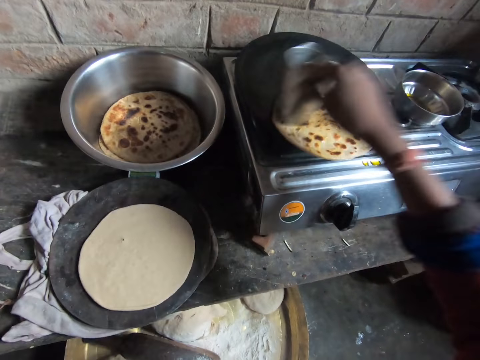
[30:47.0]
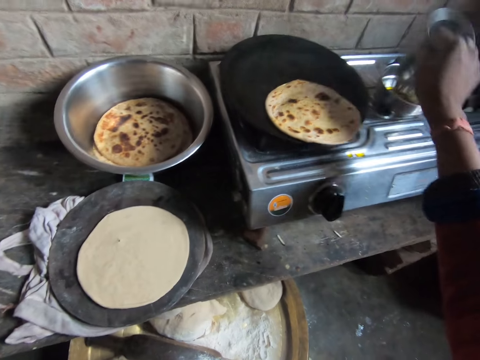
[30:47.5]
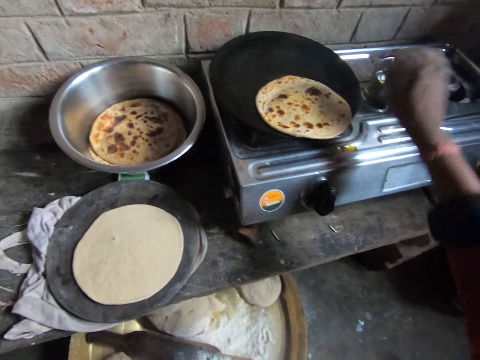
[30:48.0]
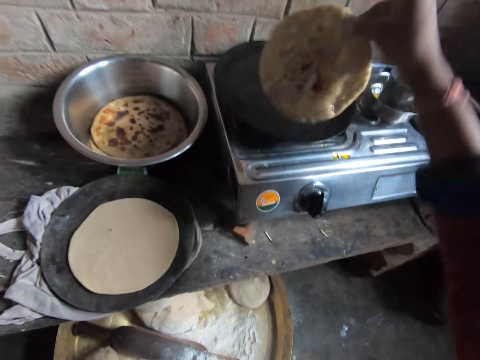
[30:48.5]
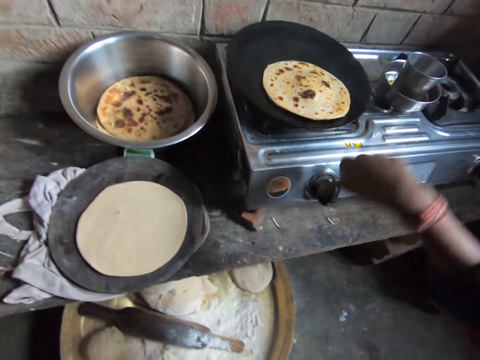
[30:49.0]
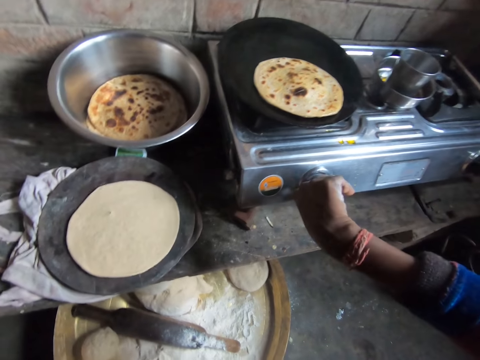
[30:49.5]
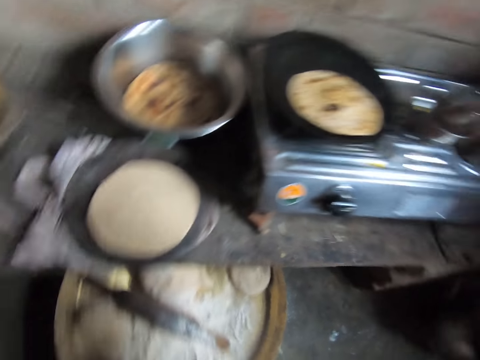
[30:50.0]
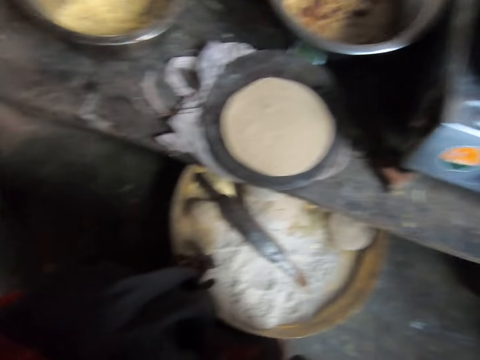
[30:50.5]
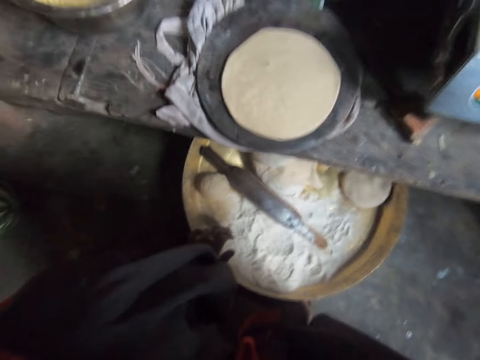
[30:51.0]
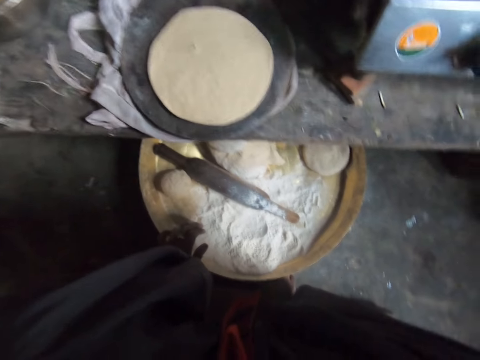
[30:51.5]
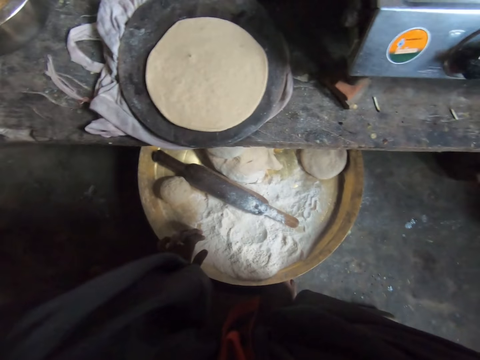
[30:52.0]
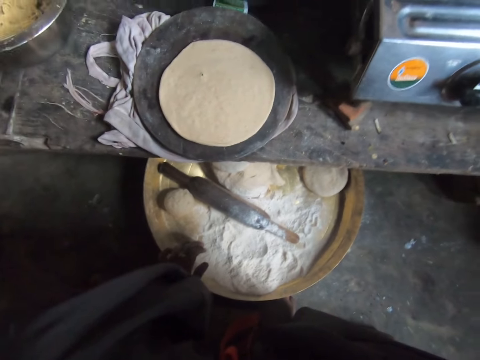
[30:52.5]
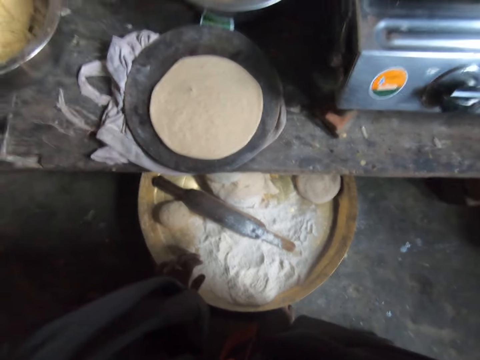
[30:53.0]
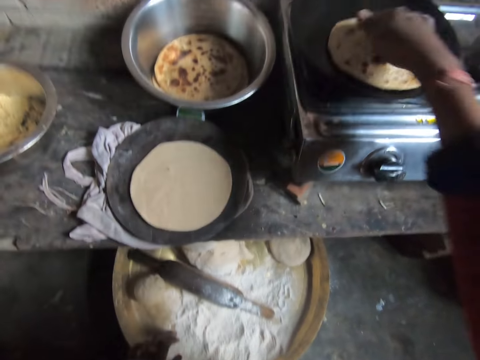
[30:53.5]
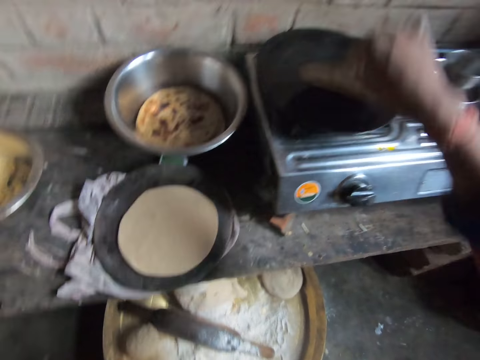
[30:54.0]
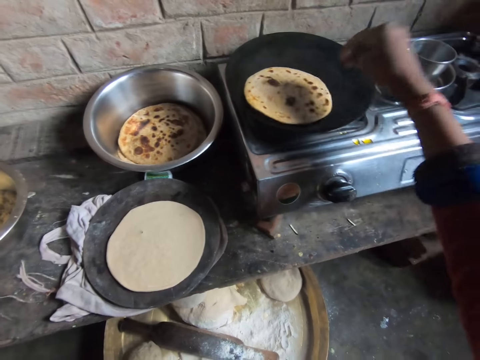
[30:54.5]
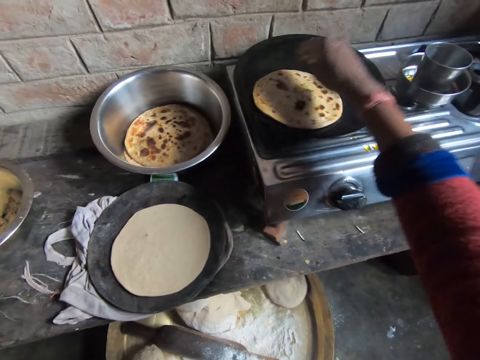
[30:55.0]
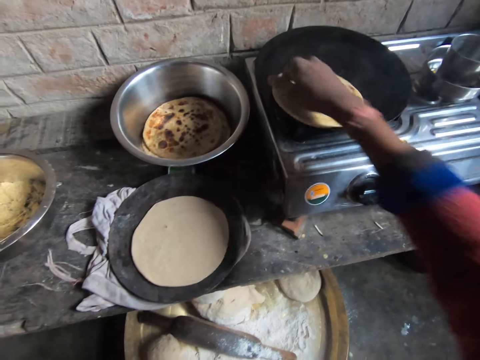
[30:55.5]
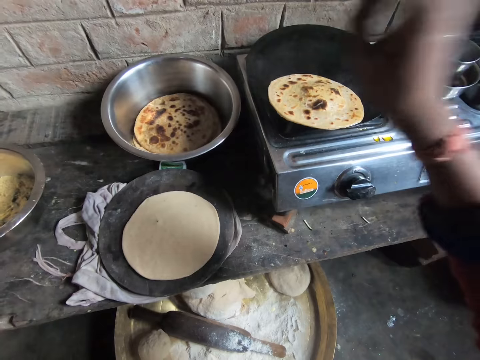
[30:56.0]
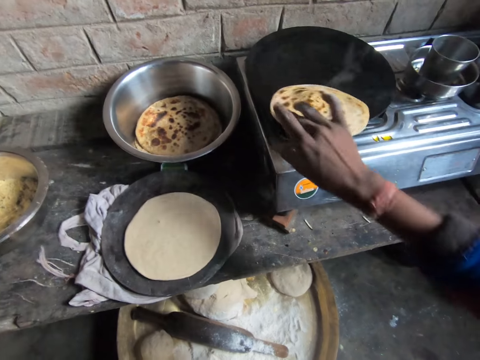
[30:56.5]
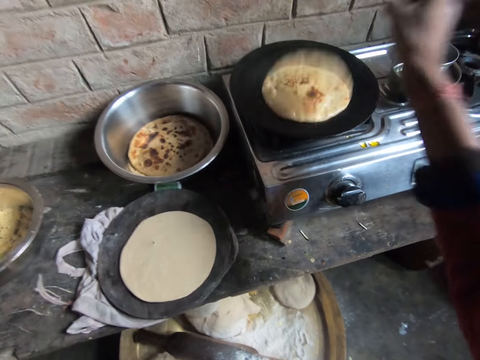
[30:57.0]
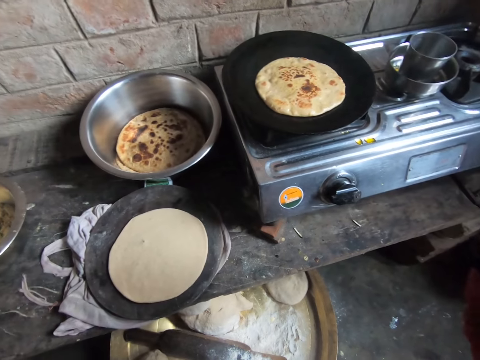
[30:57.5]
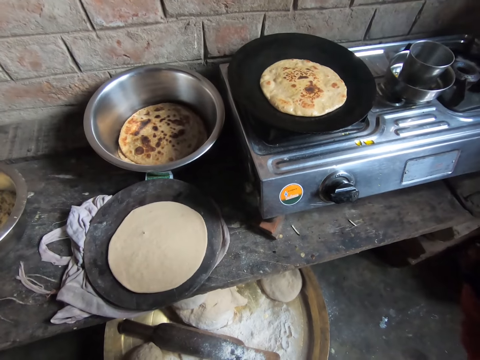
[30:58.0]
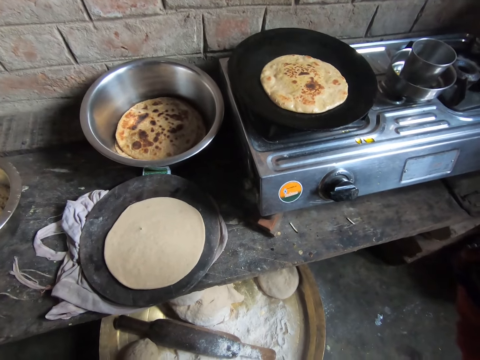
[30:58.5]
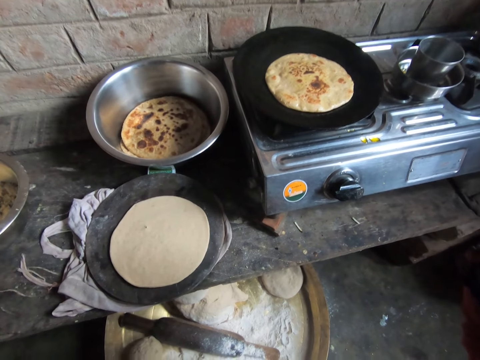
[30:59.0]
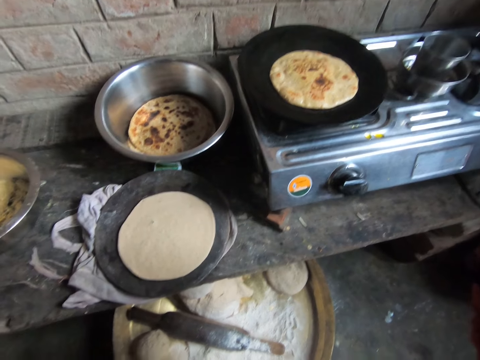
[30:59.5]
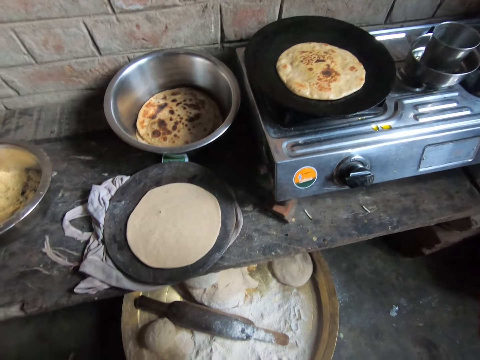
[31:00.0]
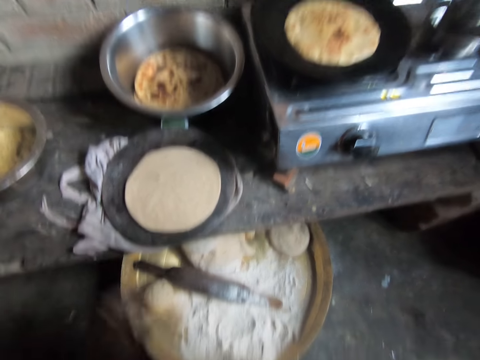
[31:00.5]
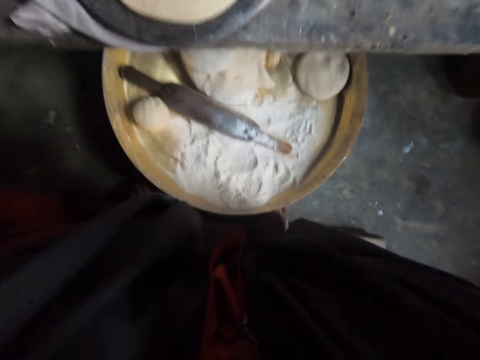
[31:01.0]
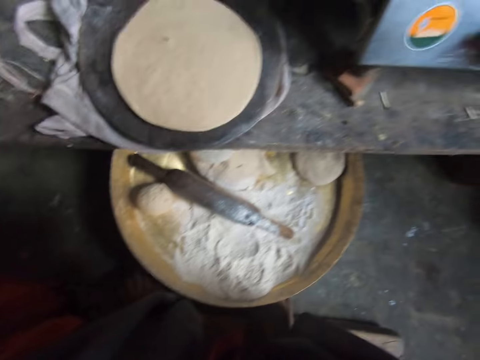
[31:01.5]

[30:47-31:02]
The camera wearer drops the cup in the plate of oil. They adjust the chapati bread on the pan. They turn down the flame. They adjust the burner knob. They adjust the chapati bread on the pan. They flip the chapati bread on the pan.

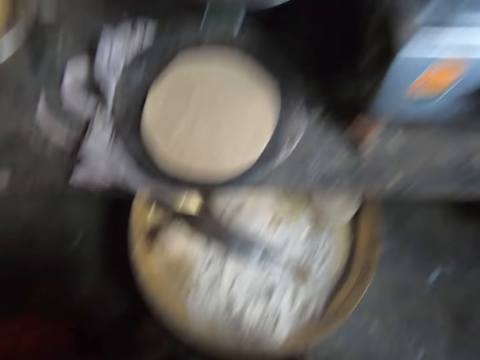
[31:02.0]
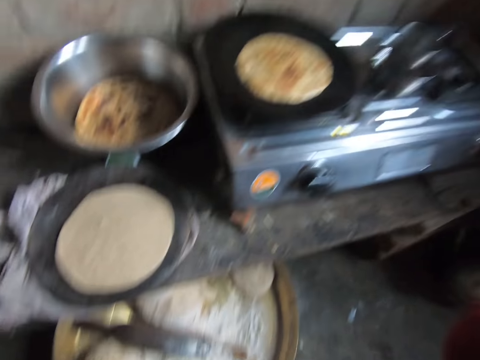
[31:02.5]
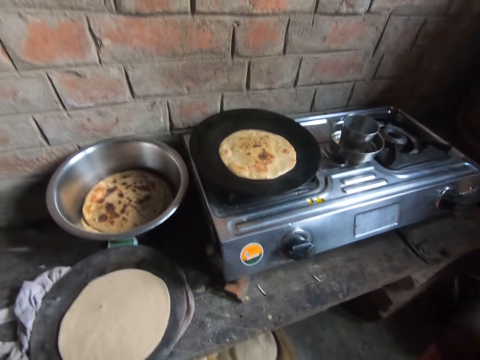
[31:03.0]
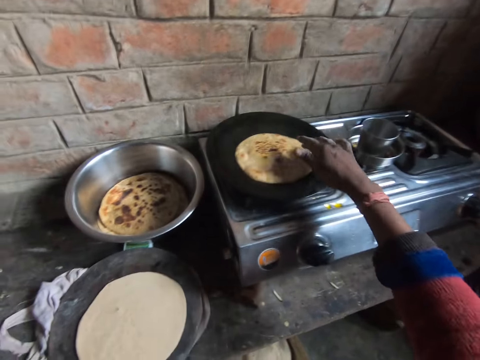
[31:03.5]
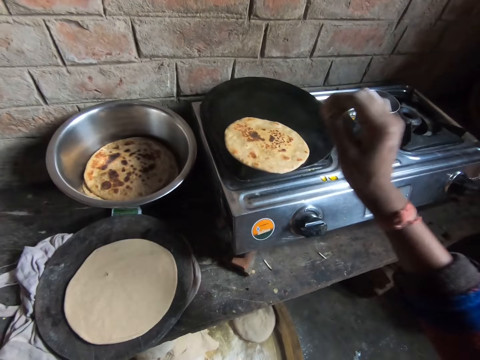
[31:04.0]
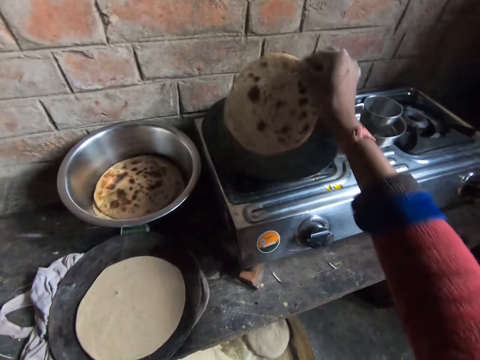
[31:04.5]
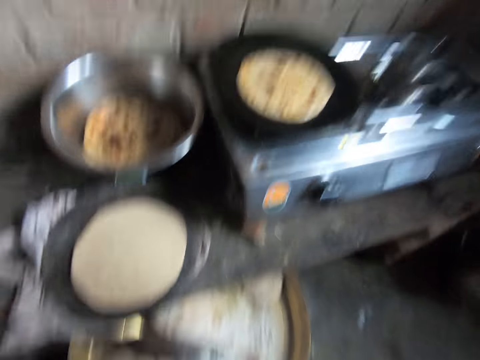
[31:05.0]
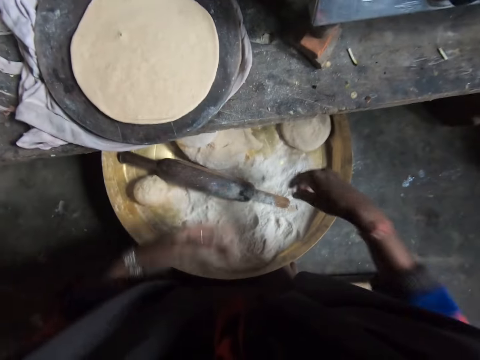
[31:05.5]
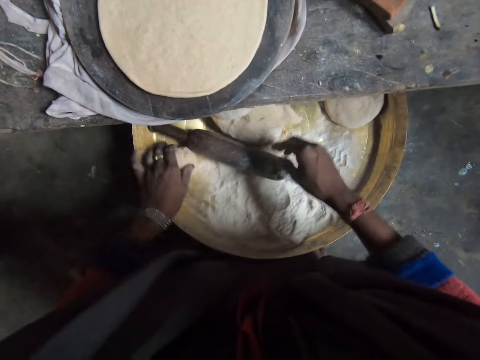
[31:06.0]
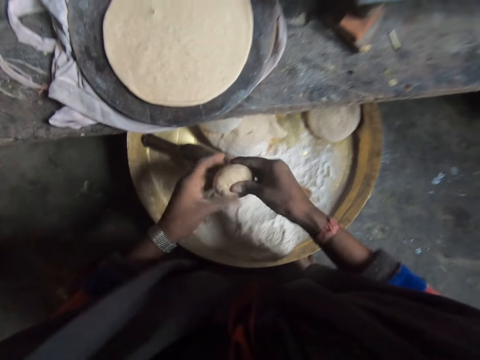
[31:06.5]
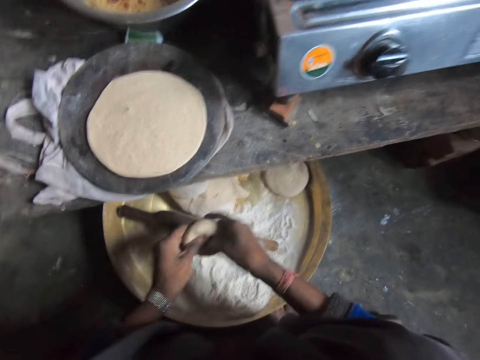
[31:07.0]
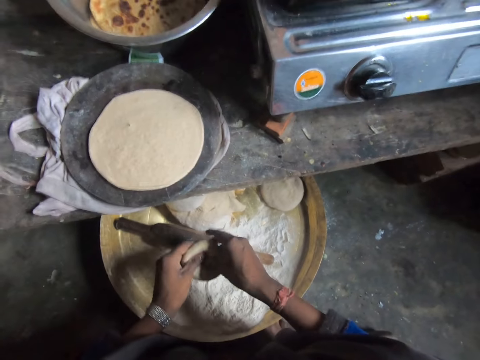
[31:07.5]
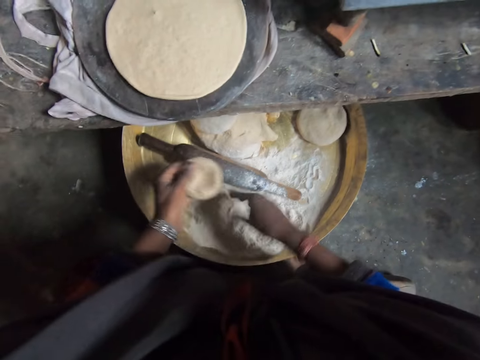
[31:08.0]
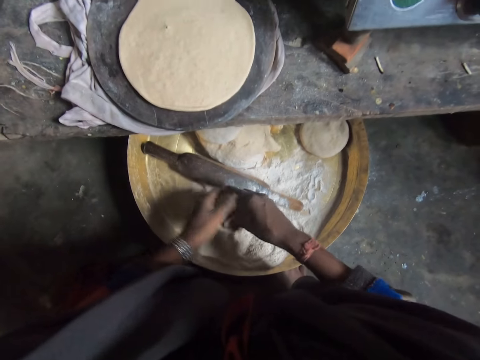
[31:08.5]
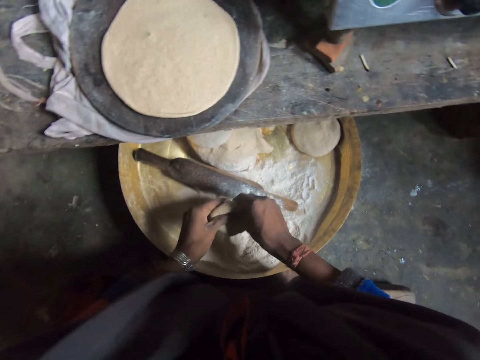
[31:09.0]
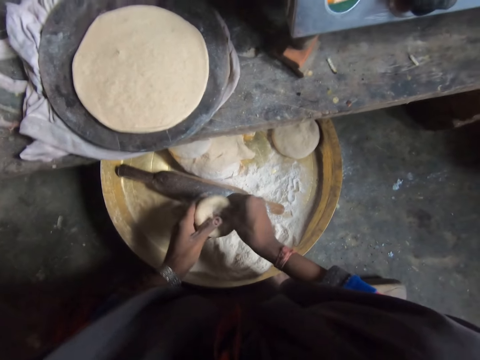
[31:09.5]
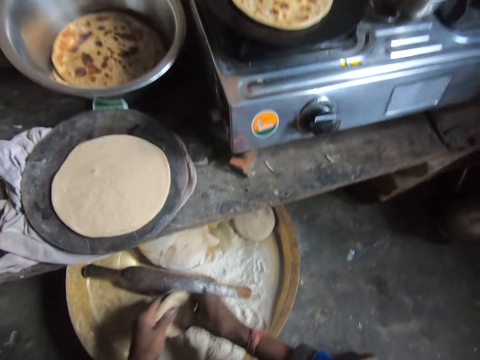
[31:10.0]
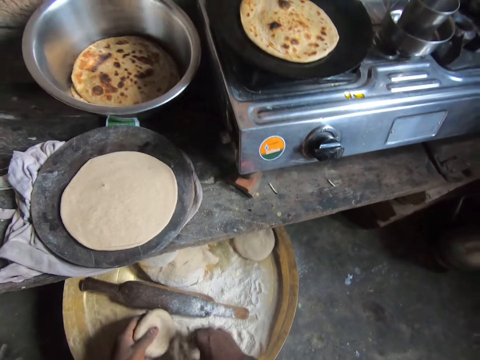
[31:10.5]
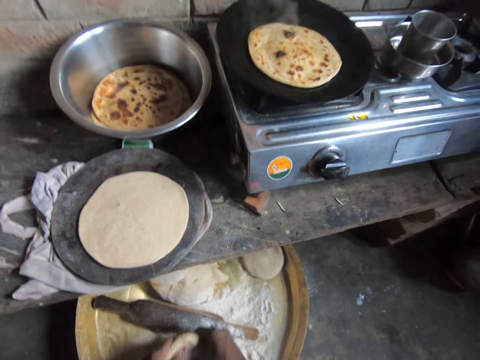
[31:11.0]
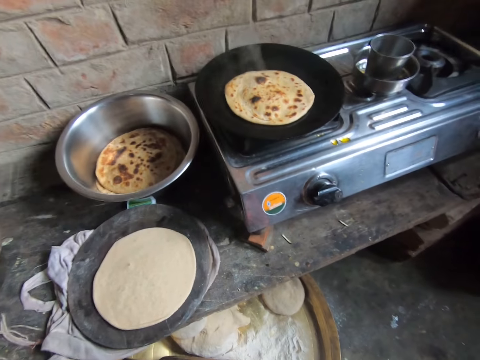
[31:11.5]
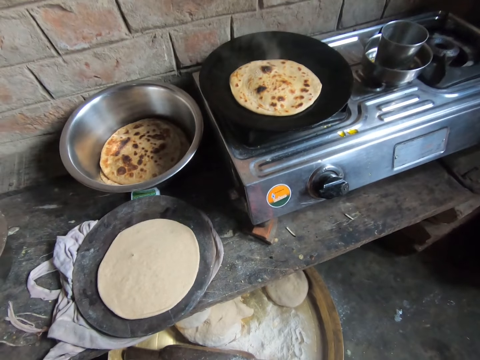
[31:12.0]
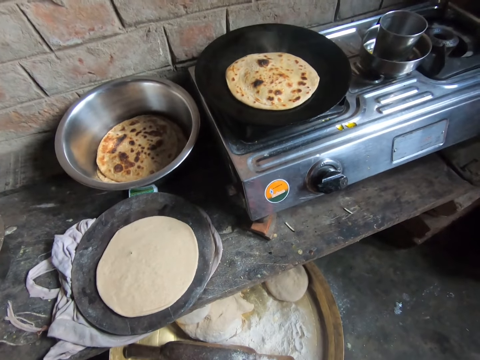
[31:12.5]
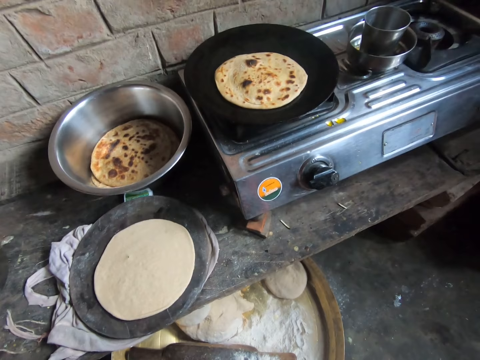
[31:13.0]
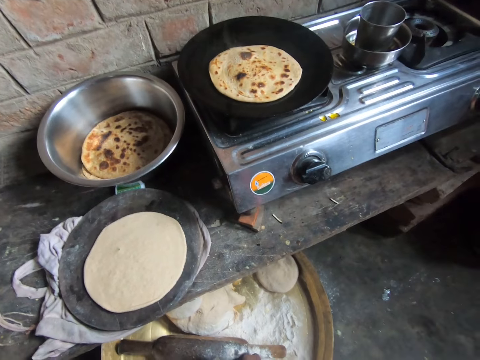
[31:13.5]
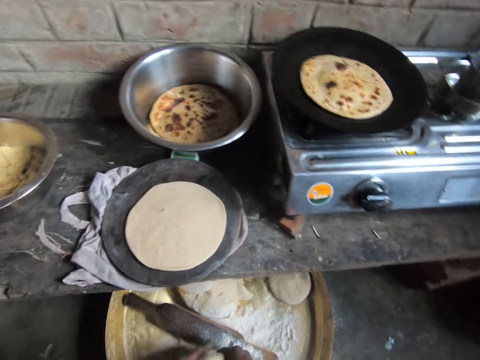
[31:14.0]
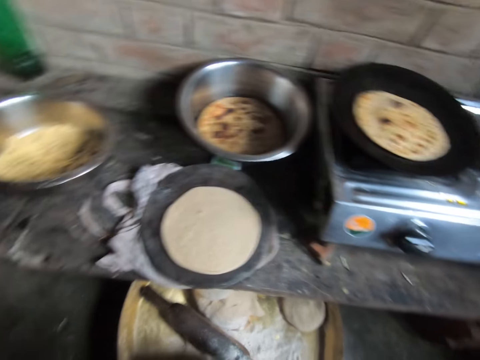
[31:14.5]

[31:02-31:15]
The camera wearer flips the chapati bread on the pan. She takes a dough in the basin with her left hand. She kneads the dough. She makes a bowl shape out of the dough.
